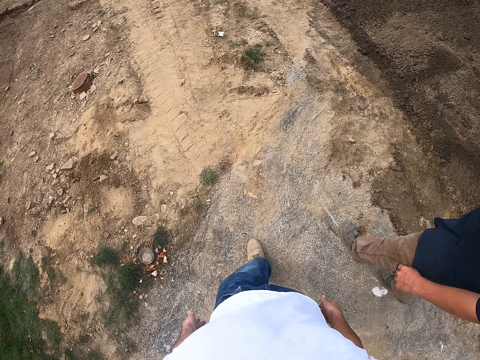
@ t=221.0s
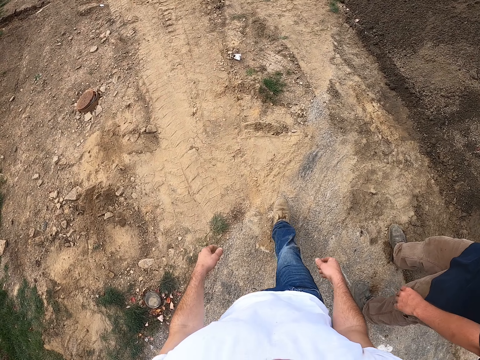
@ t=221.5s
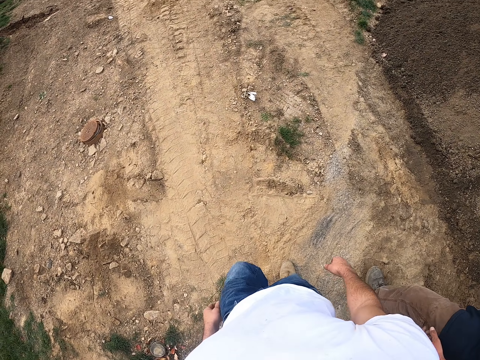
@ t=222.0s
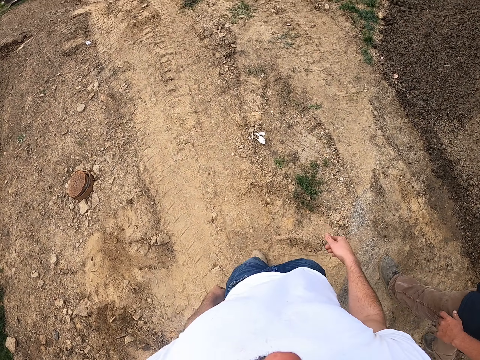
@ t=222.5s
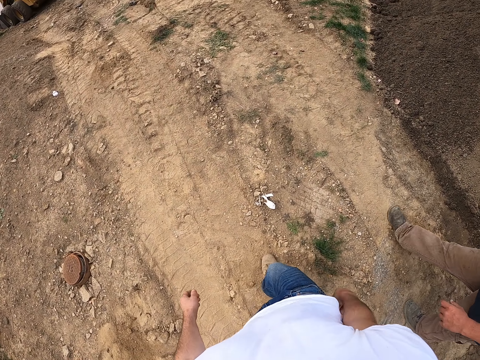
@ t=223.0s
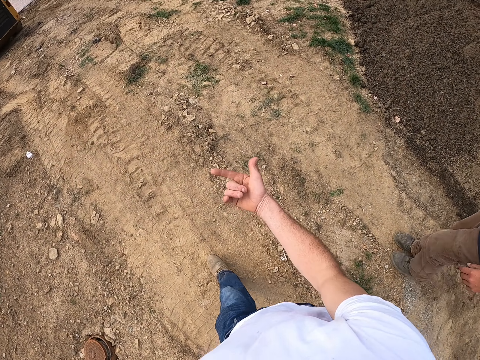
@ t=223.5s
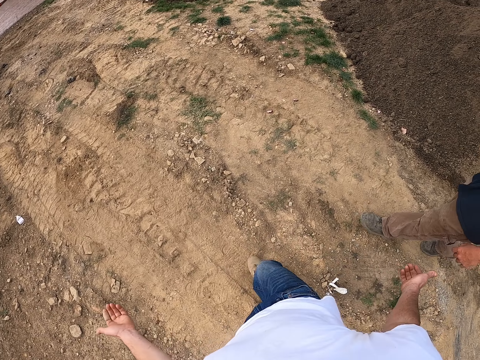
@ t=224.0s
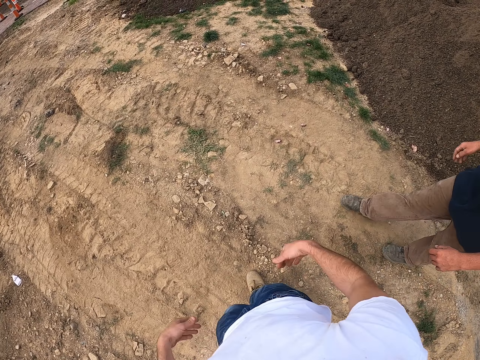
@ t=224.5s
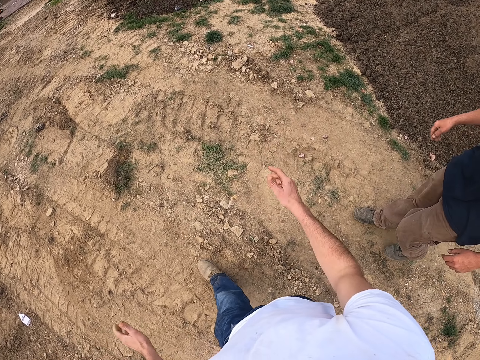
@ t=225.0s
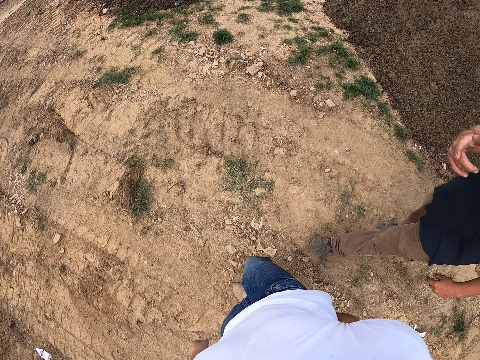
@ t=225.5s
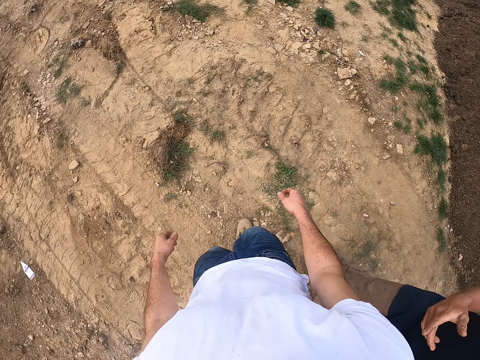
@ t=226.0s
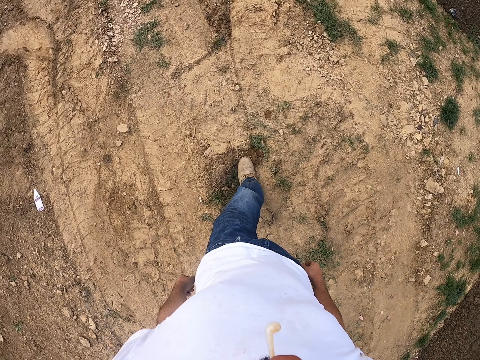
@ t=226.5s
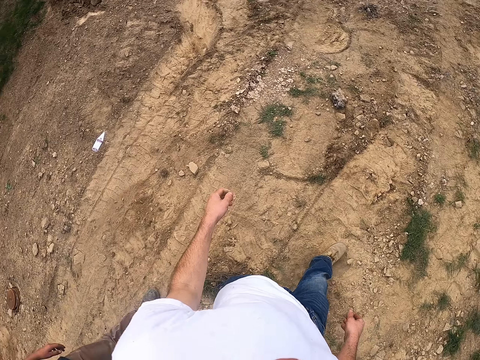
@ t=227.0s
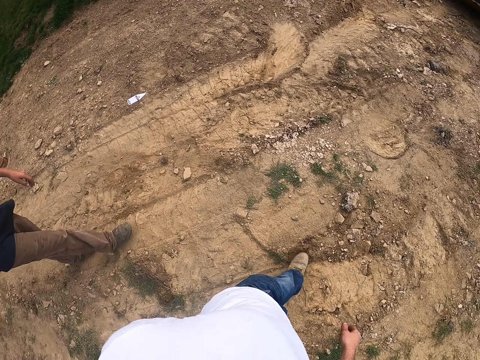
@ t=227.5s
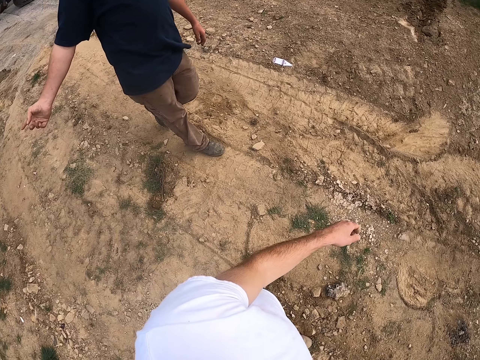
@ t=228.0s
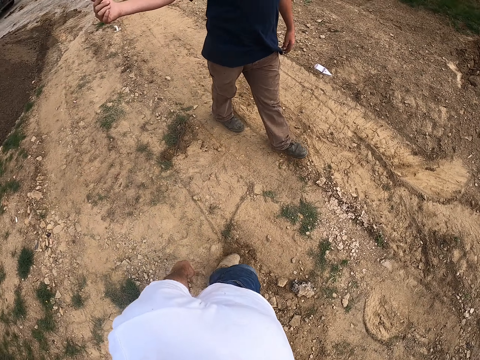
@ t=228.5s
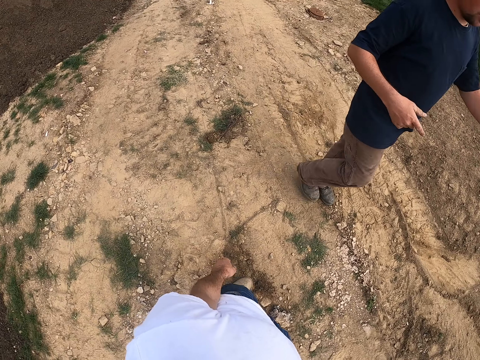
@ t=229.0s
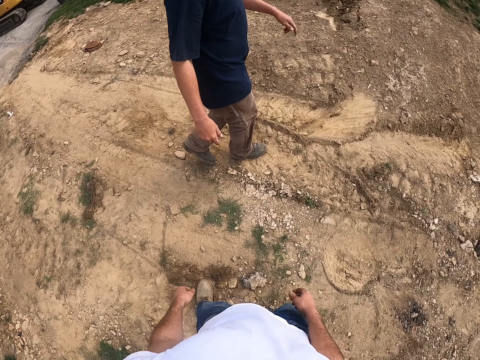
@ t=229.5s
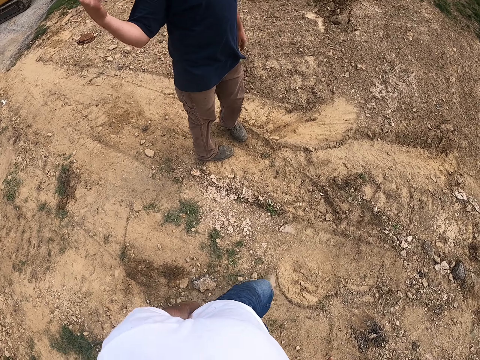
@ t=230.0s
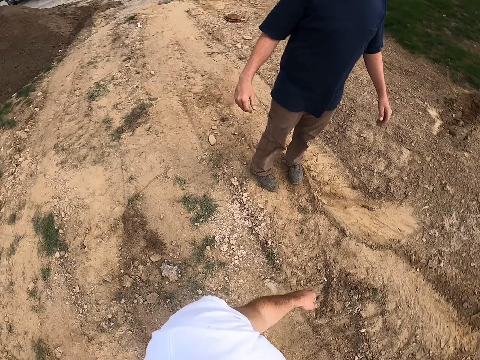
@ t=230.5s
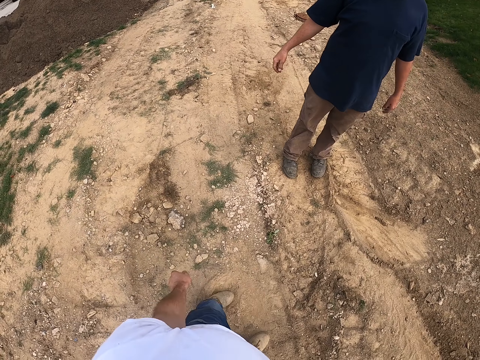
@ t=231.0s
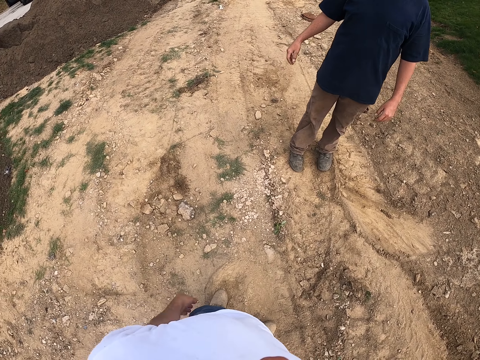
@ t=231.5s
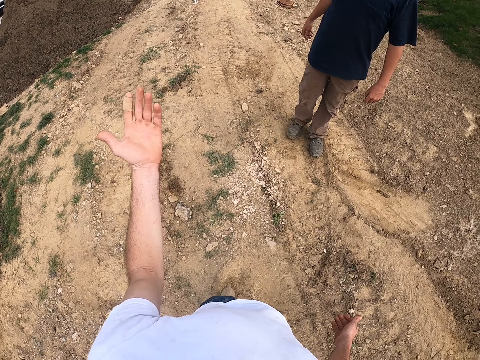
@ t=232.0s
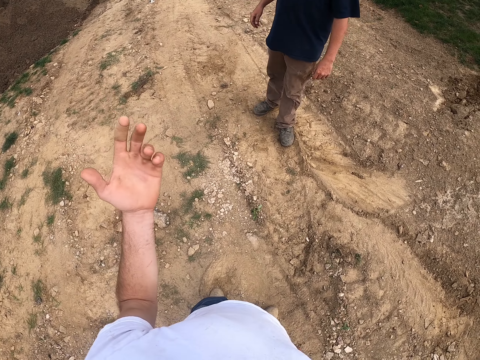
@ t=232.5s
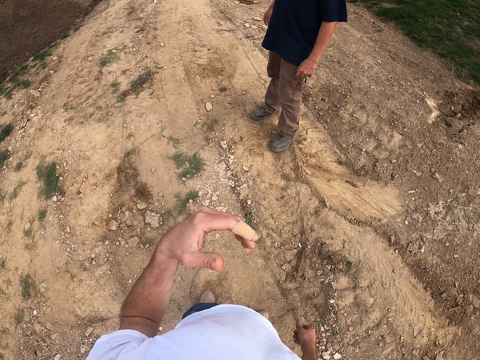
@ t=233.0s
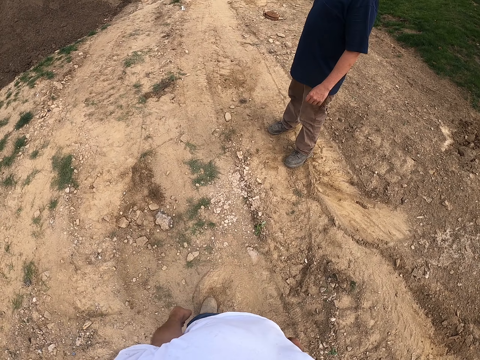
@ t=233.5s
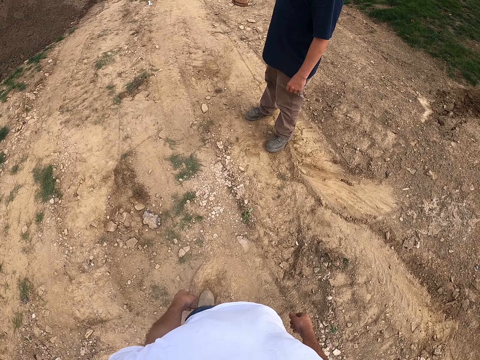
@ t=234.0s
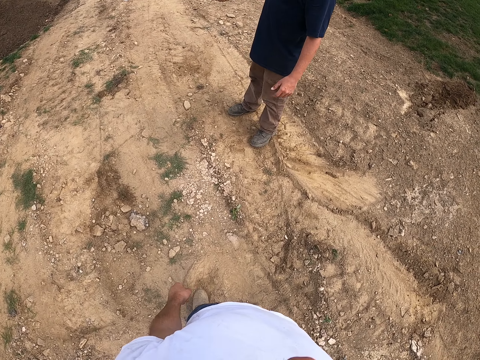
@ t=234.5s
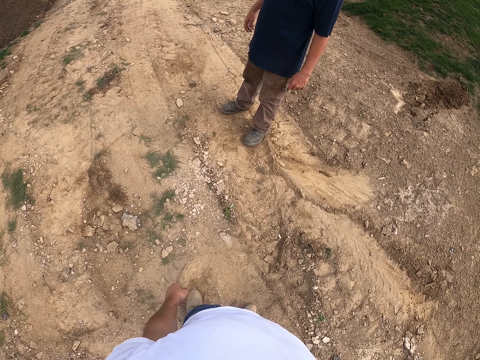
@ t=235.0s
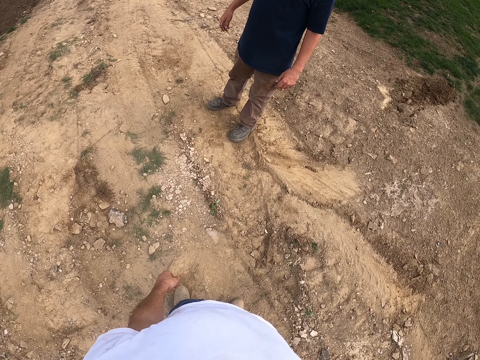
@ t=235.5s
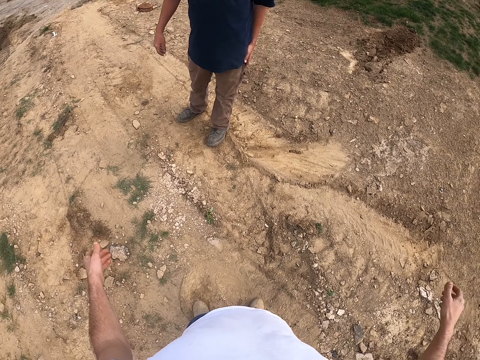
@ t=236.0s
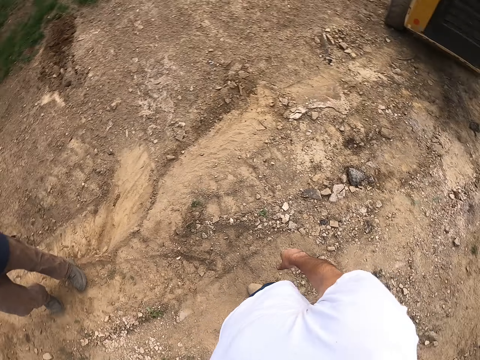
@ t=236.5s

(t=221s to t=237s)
A person points.

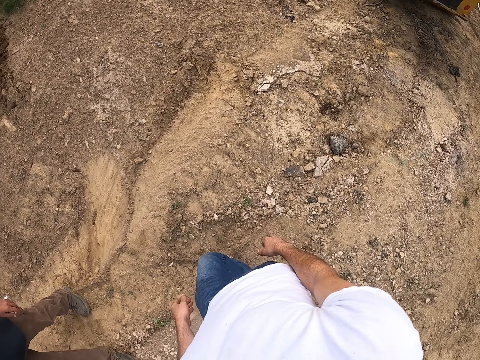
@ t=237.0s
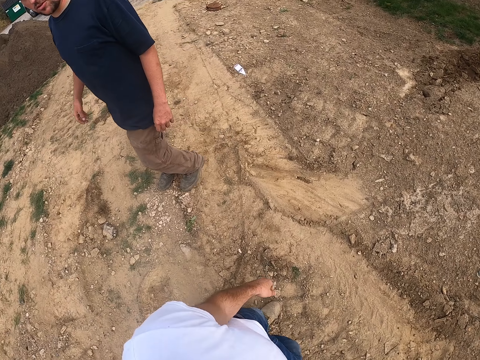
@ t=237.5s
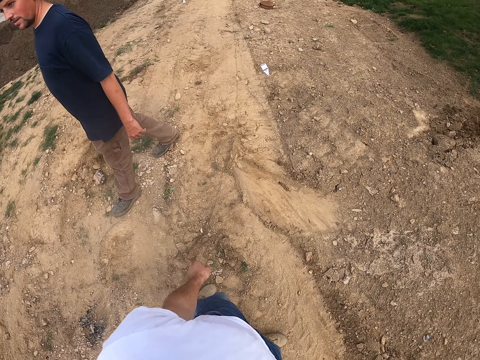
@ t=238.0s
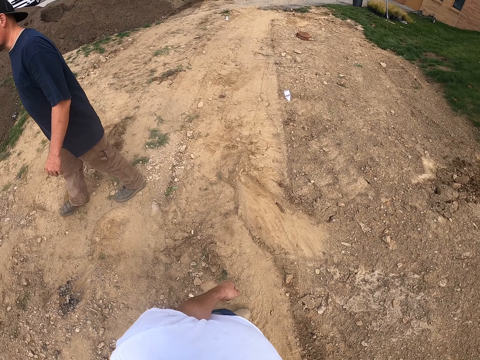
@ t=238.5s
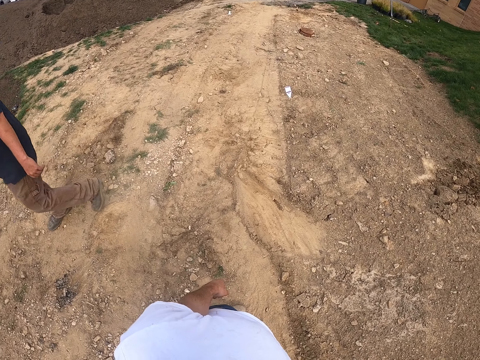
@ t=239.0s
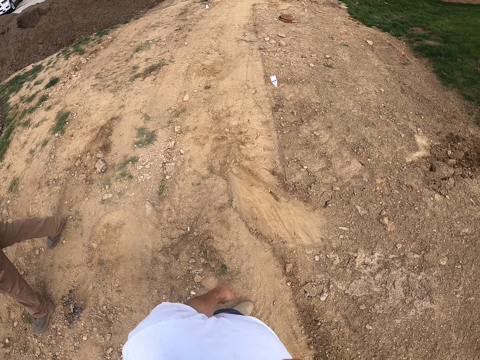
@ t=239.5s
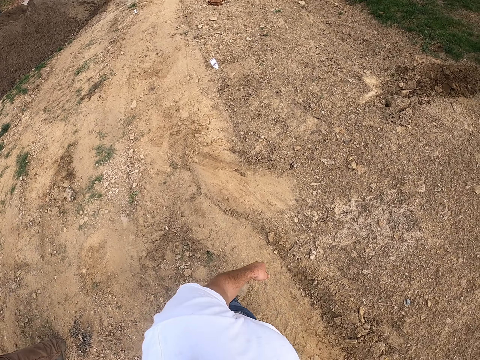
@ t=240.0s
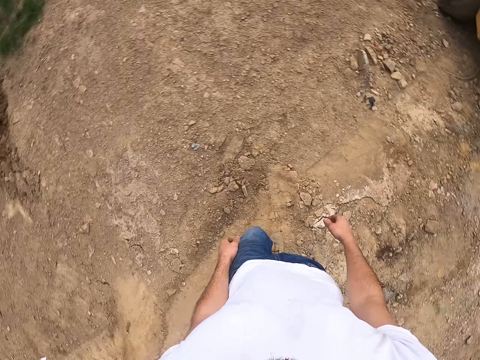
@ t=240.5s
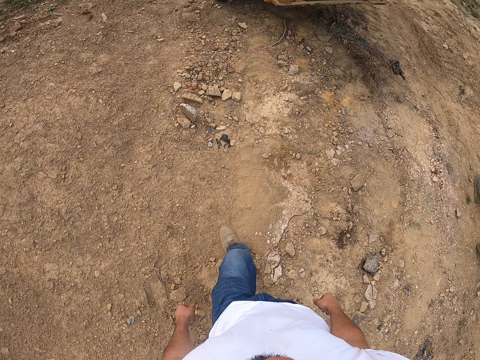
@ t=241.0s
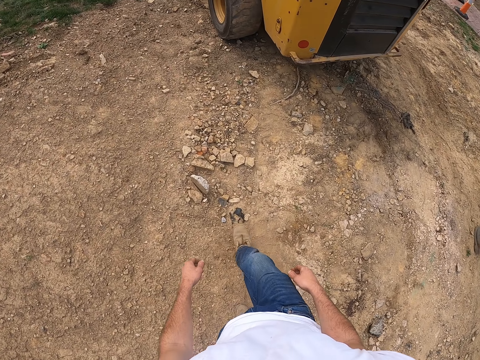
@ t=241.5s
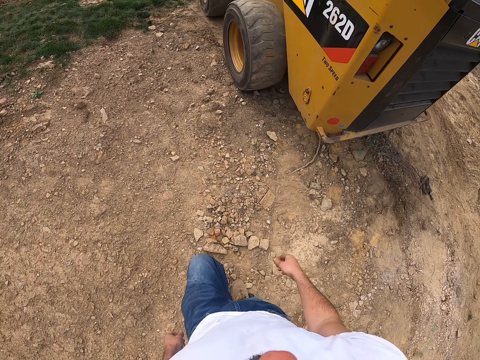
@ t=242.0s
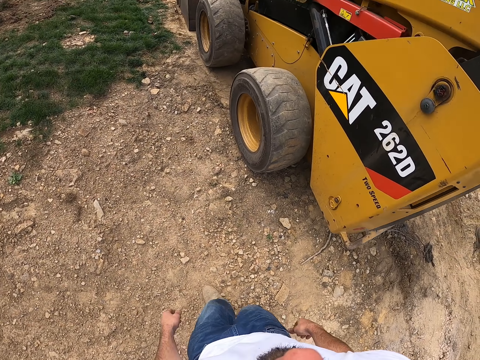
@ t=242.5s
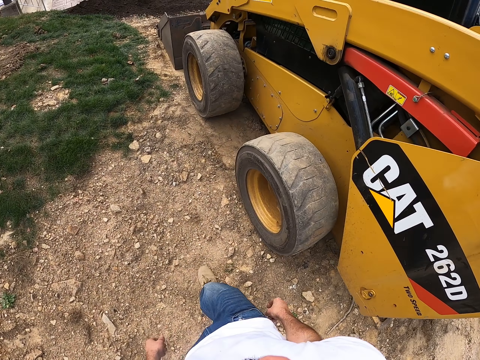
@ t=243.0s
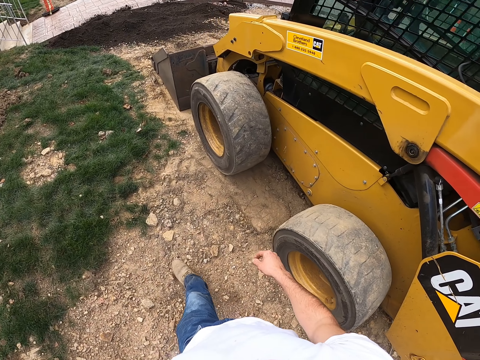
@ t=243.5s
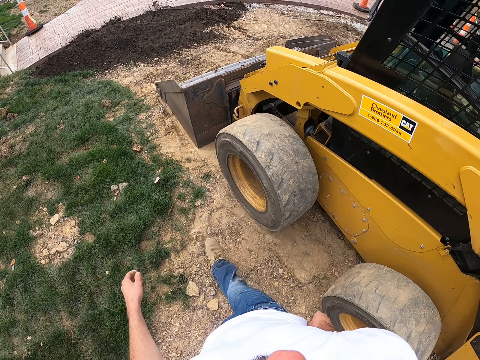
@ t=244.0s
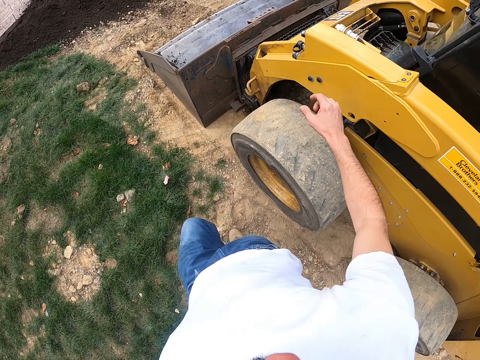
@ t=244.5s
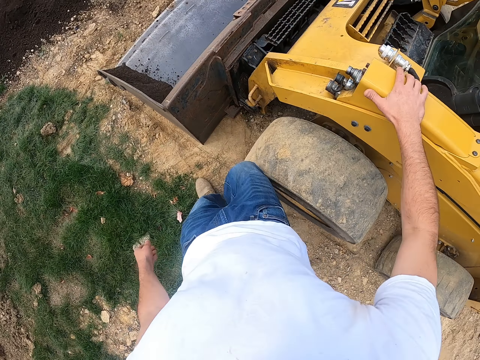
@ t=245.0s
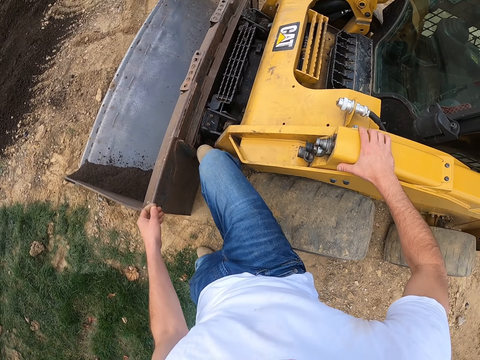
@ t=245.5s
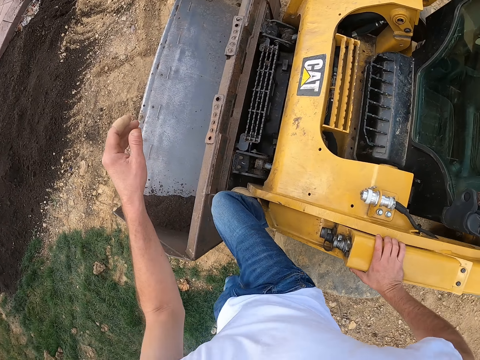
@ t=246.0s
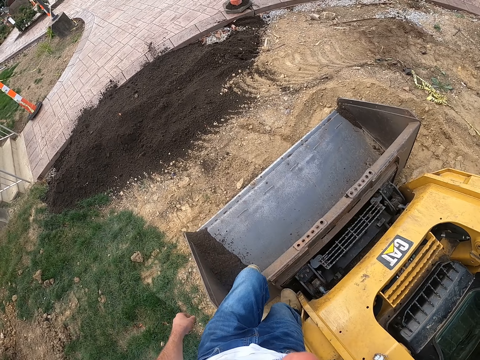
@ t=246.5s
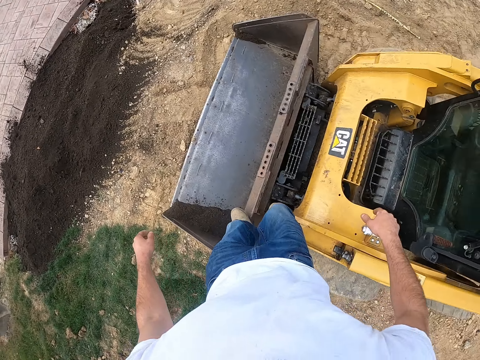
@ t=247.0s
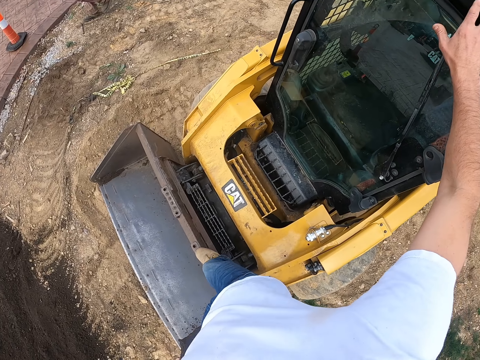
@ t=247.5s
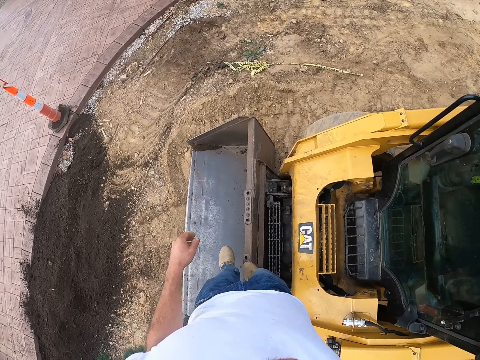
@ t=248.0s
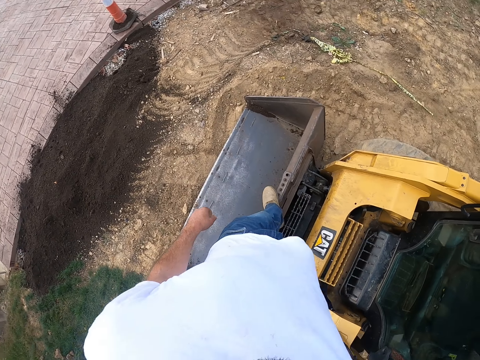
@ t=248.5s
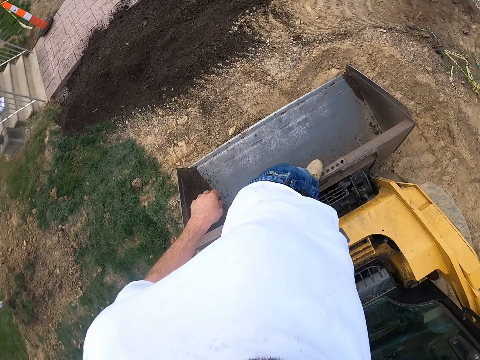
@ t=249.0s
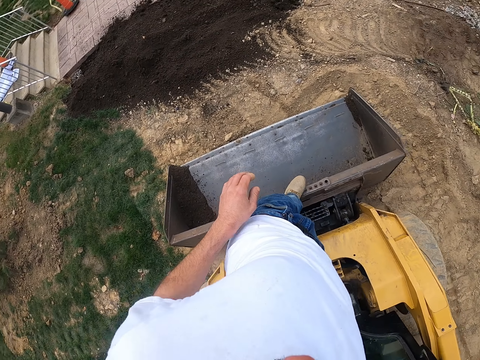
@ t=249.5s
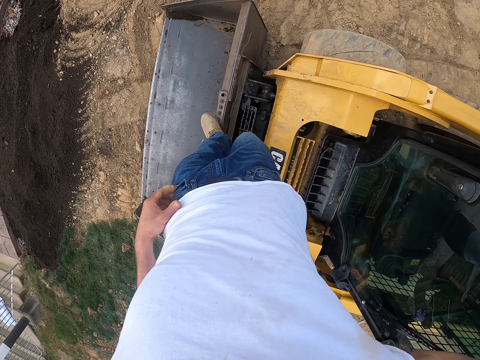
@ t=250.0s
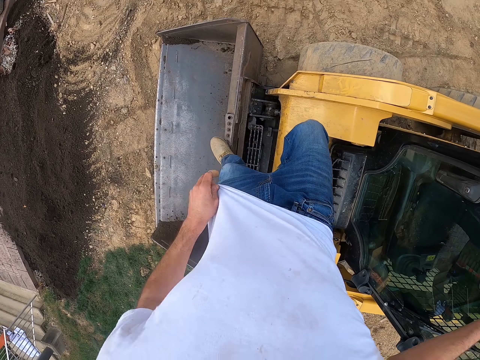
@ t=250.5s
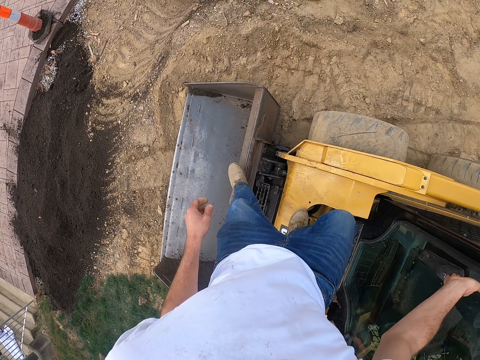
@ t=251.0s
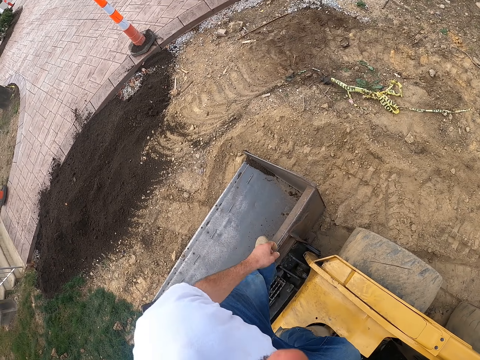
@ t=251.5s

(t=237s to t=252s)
The camera wearer walks near the bulldozer. They climb the bulldozer.
